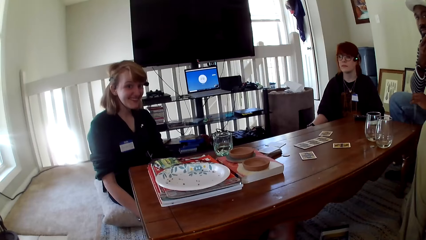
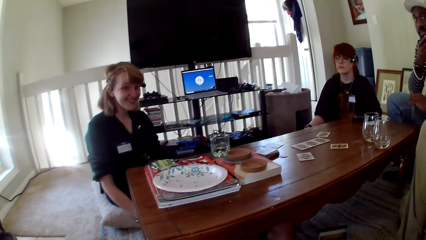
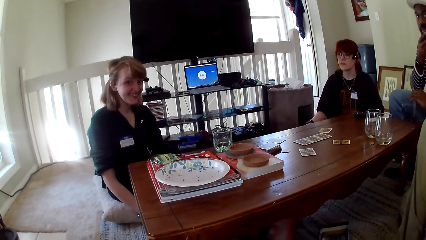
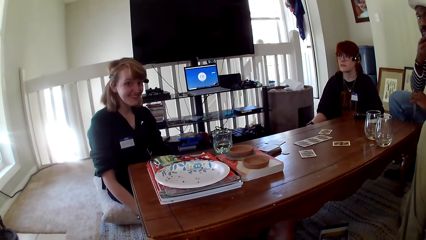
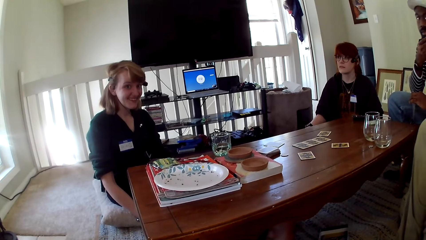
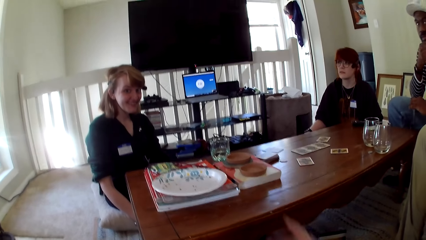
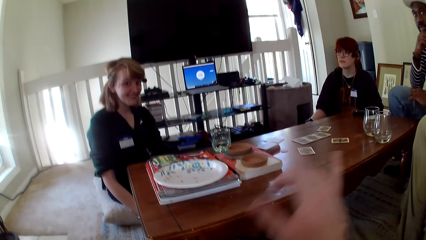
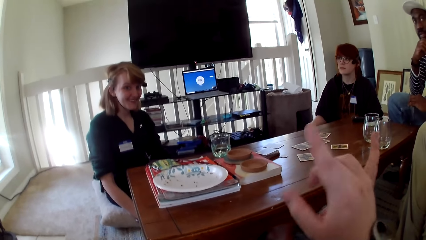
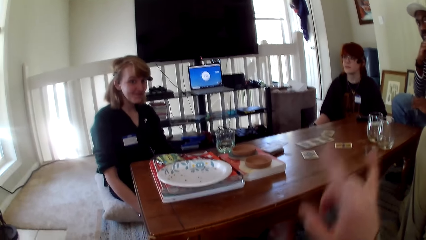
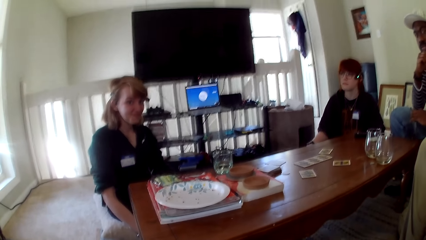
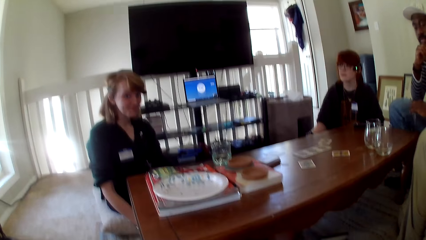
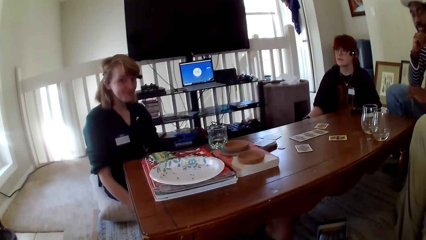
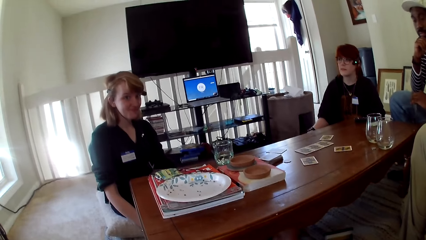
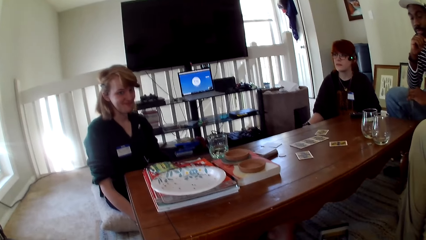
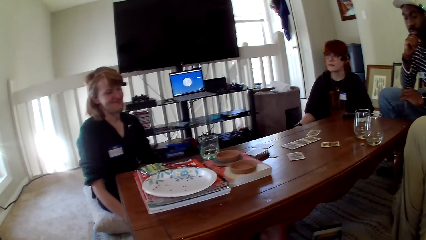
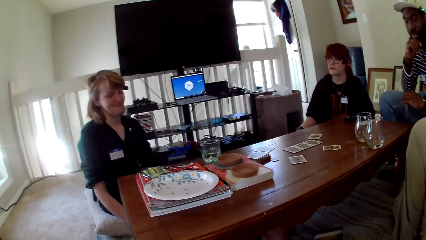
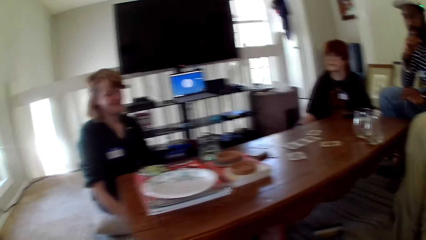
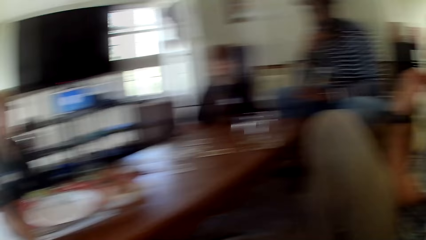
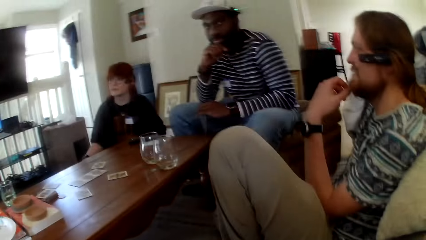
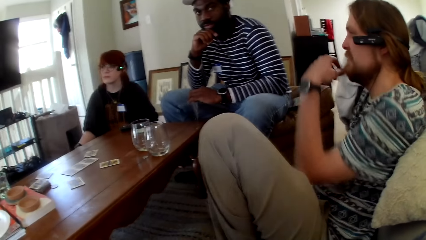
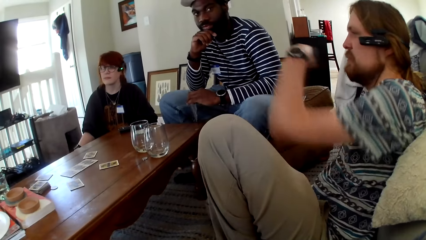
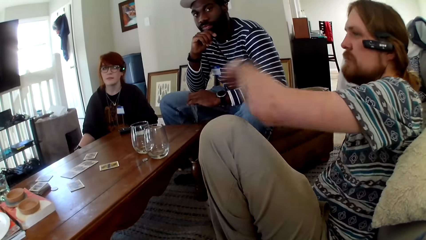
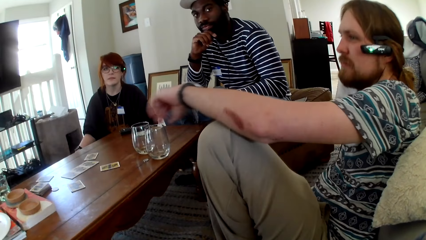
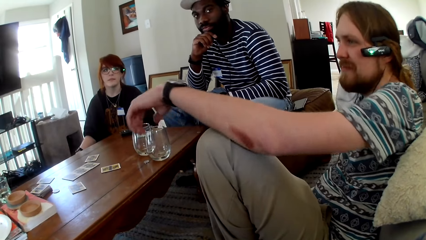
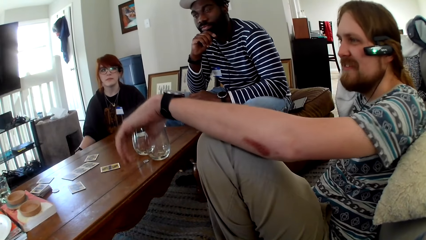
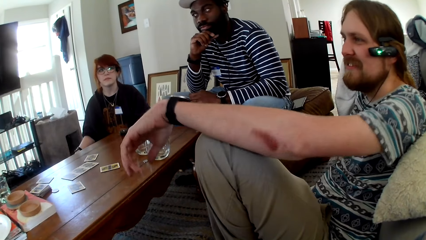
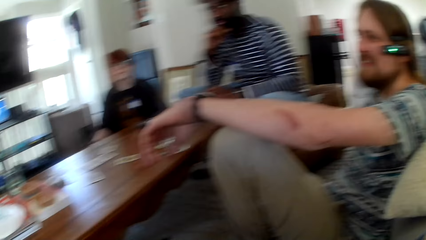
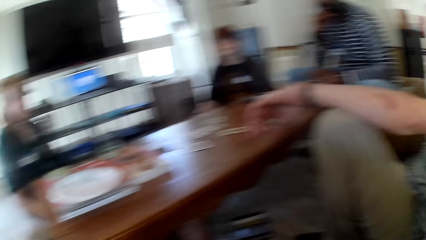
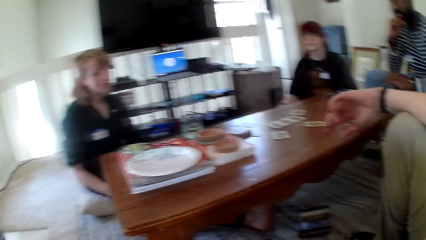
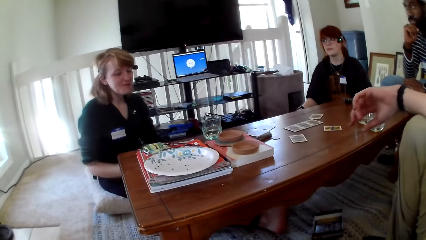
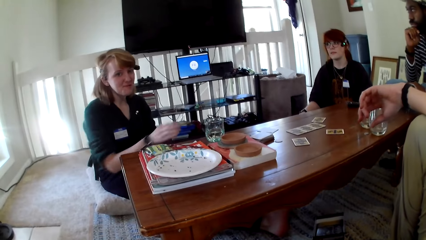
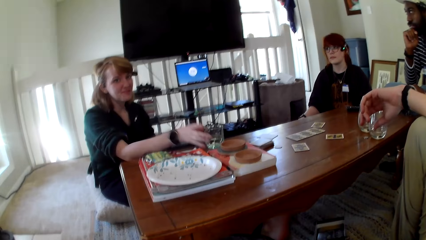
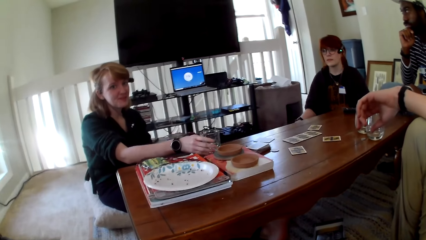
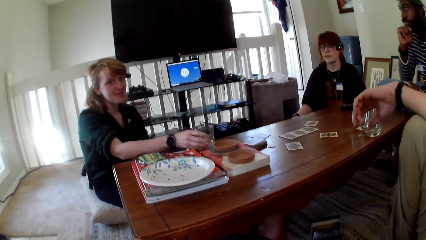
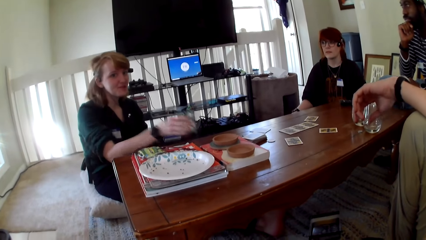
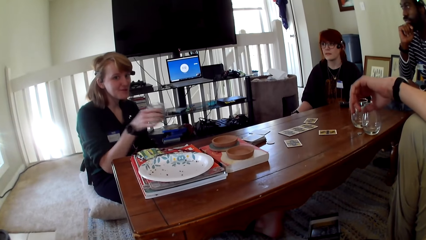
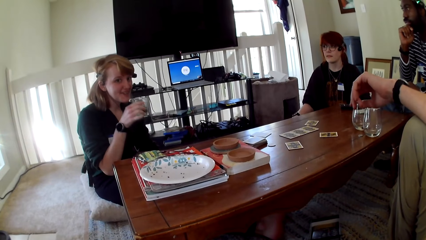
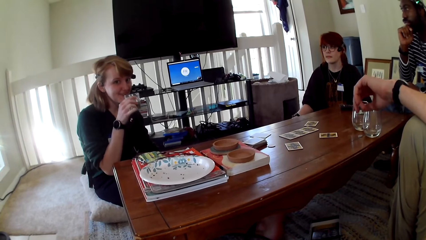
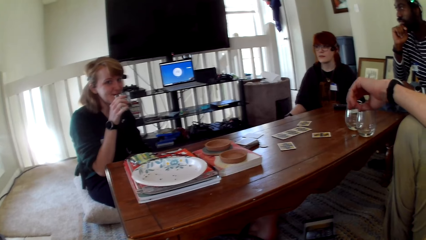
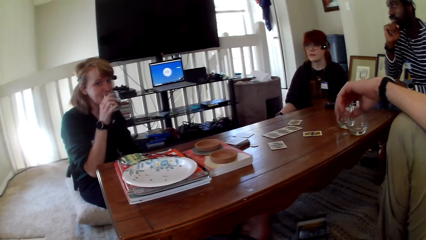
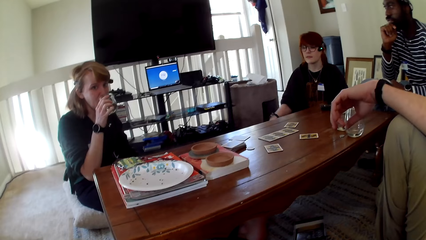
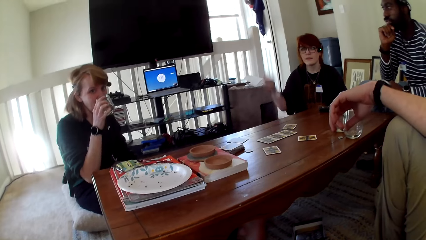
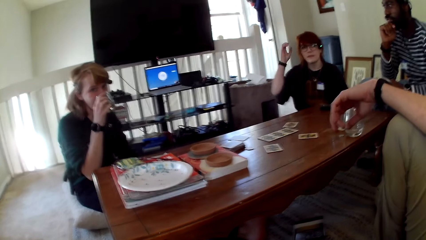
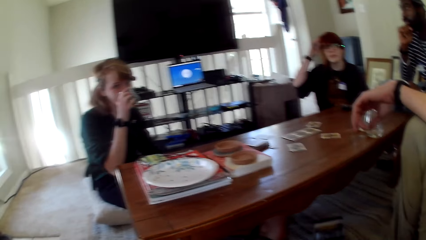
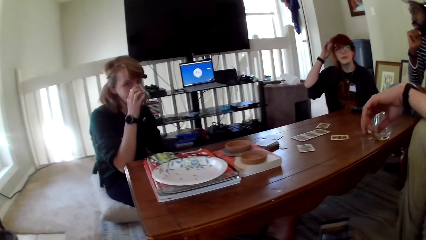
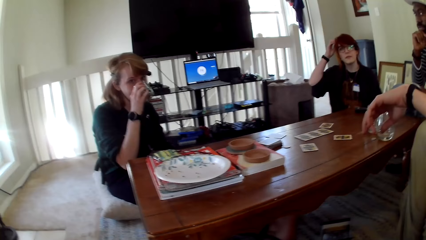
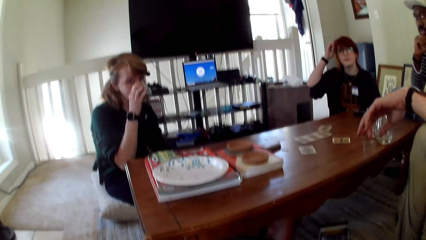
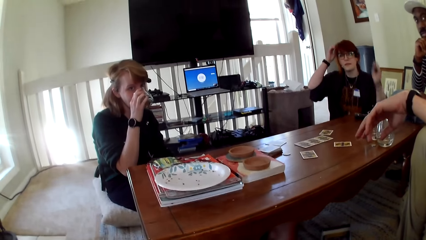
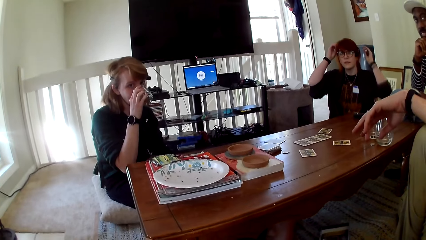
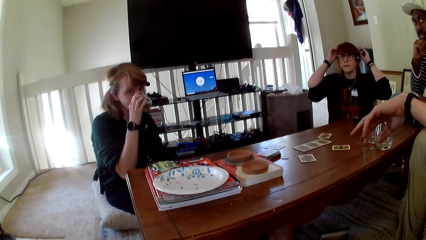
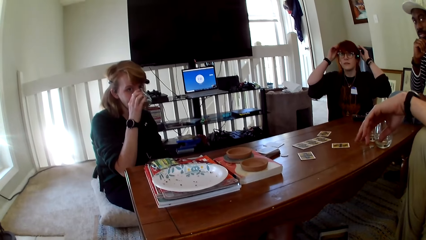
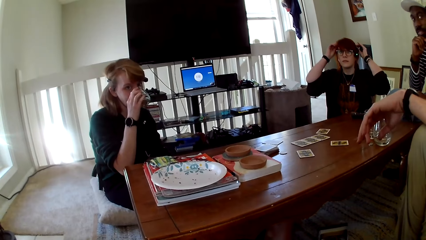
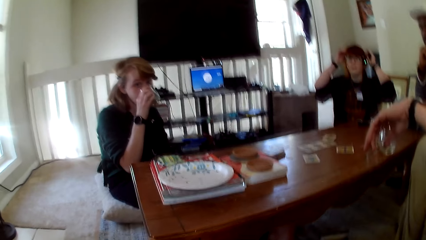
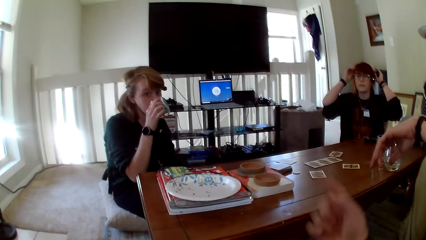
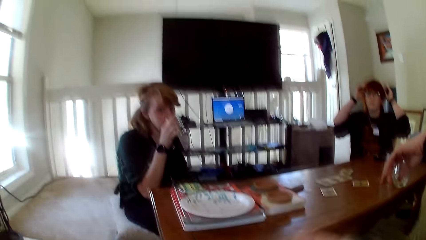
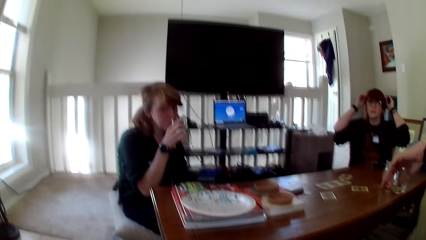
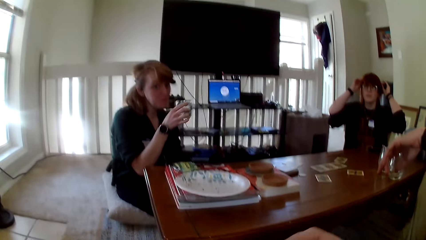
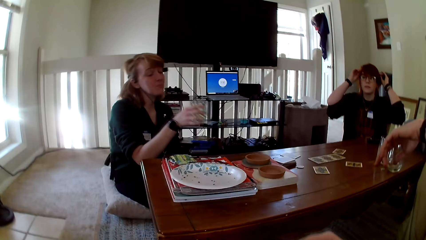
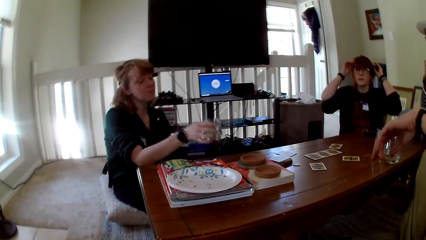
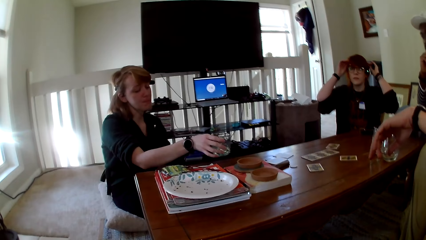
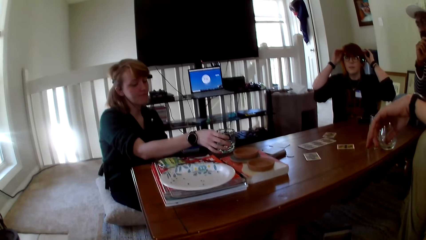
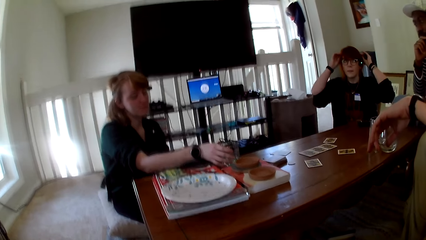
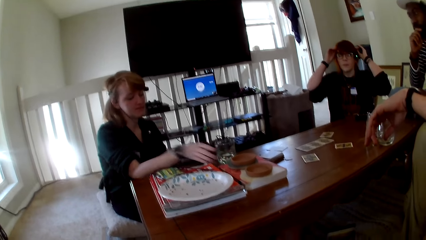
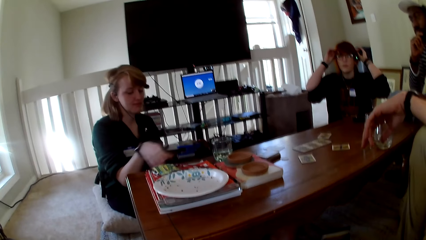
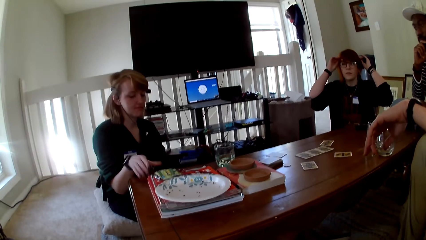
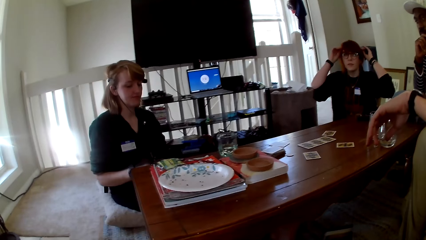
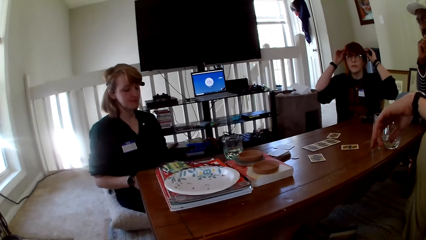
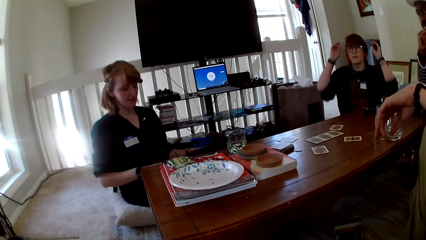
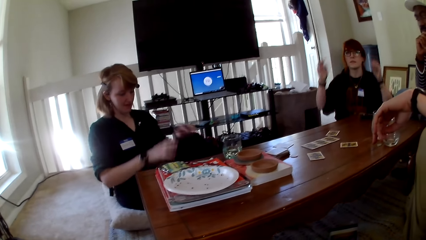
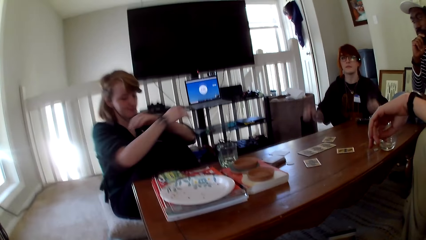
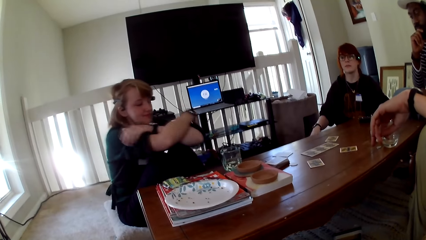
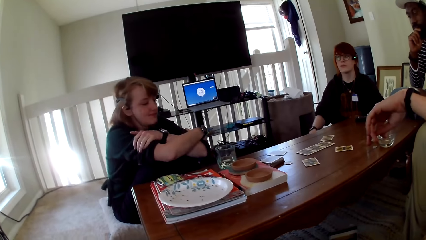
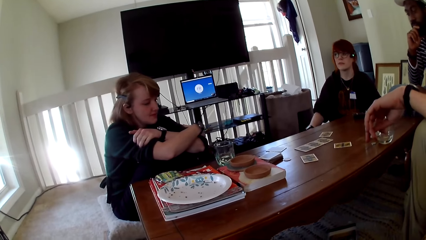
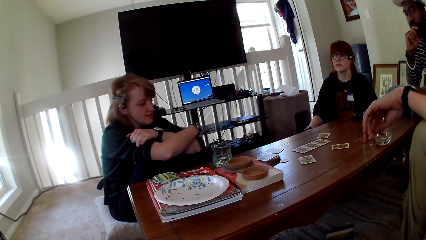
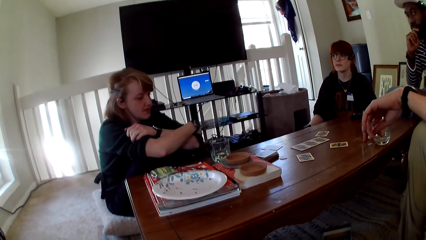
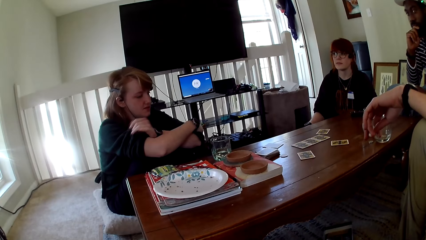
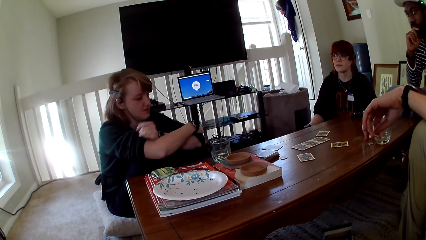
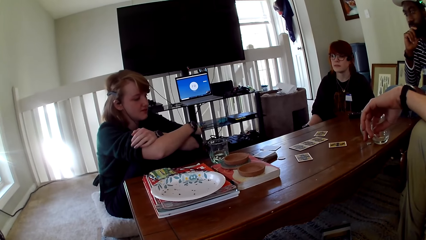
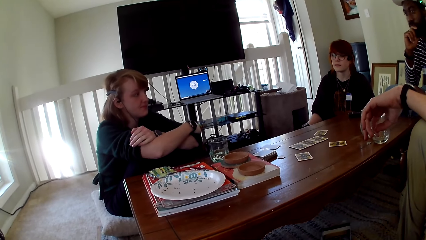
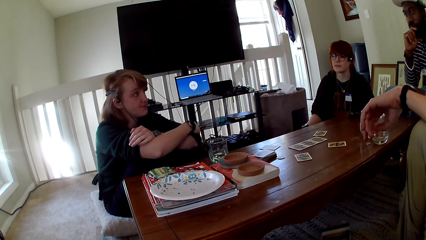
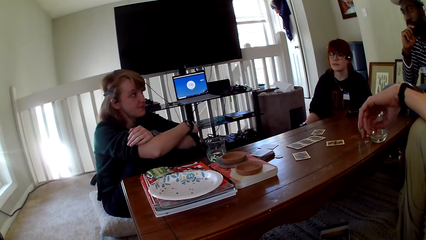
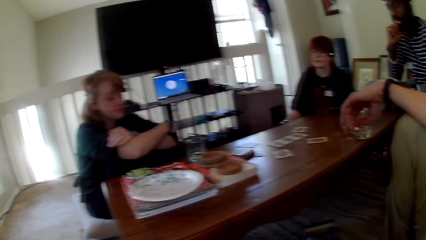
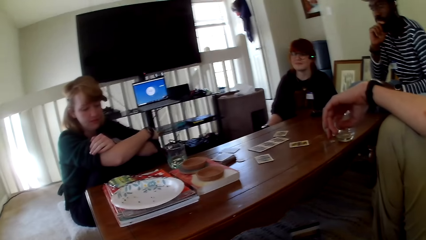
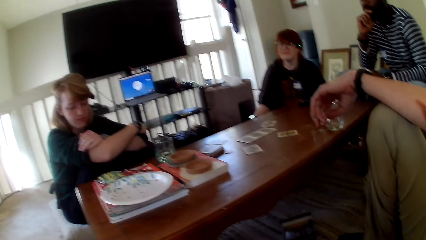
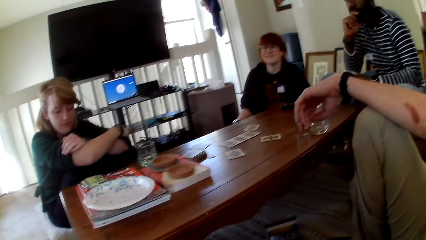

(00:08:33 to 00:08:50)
The camera wearer gestures his hand. A man puts his hand on his leg. A woman picks up a glass, touches the glass and drinks water from the glass. Another woman holds her hair, holds her hair with both hands and touches her head. The first woman puts the glass on the table. The other woman pulls her hands off the hair. The first woman crosses her hands and puts her hands together.
